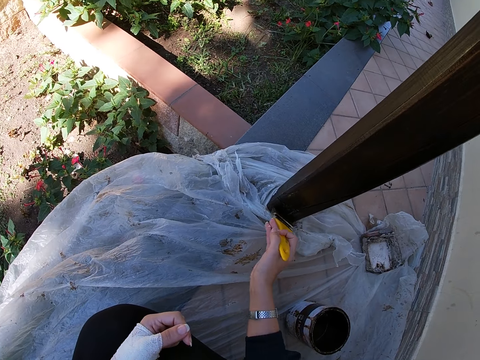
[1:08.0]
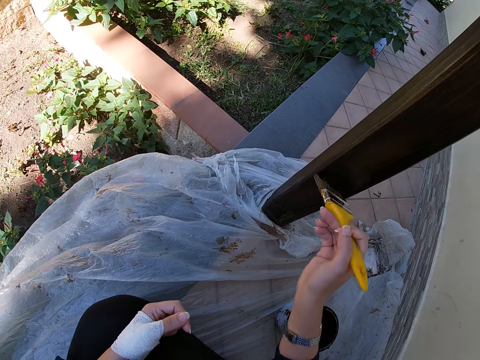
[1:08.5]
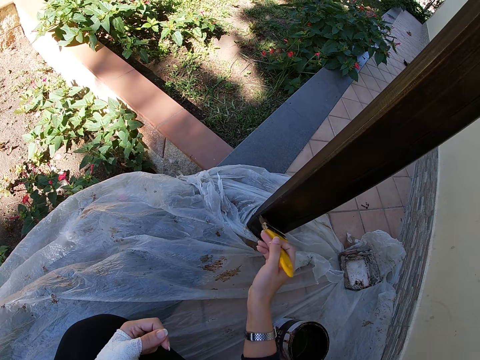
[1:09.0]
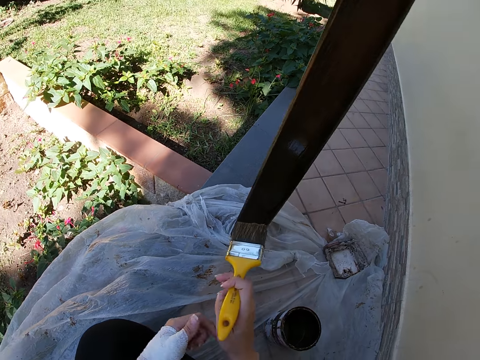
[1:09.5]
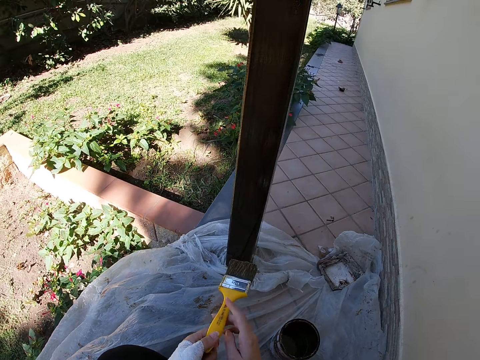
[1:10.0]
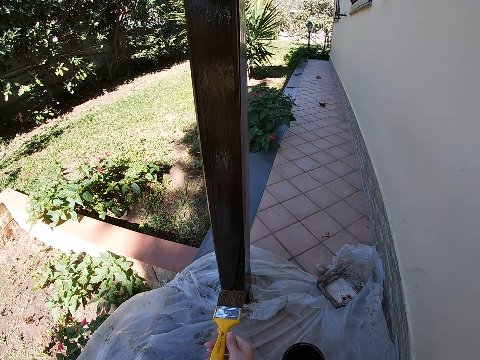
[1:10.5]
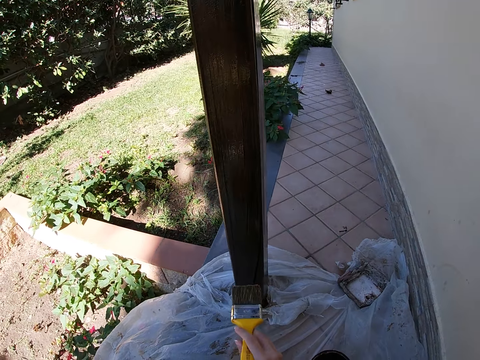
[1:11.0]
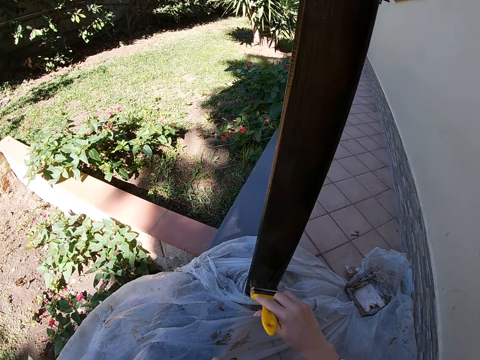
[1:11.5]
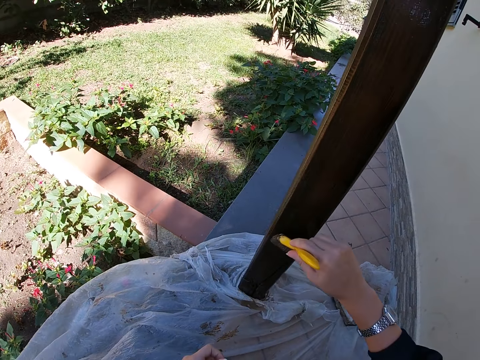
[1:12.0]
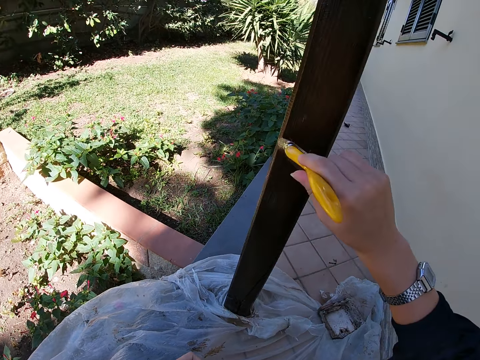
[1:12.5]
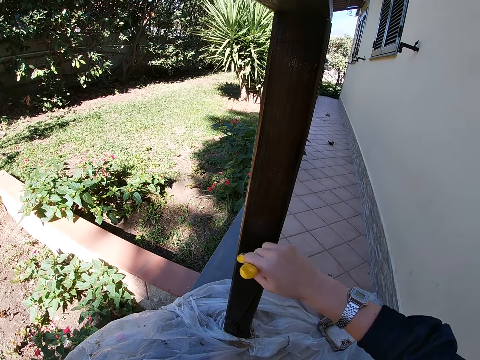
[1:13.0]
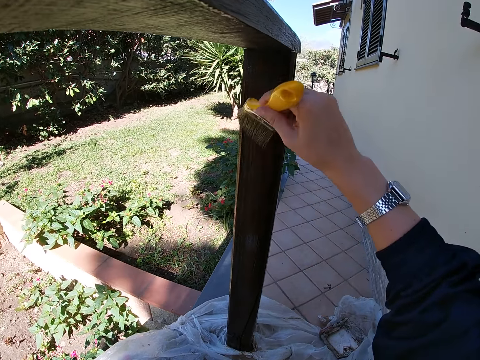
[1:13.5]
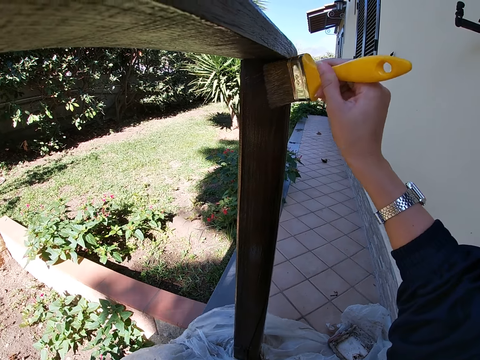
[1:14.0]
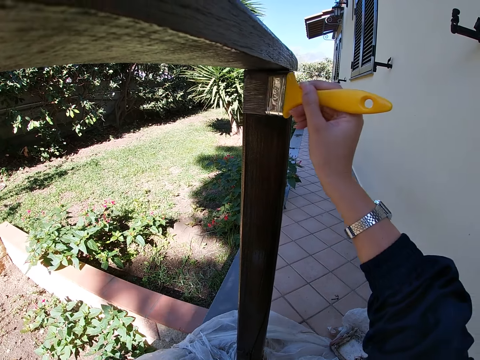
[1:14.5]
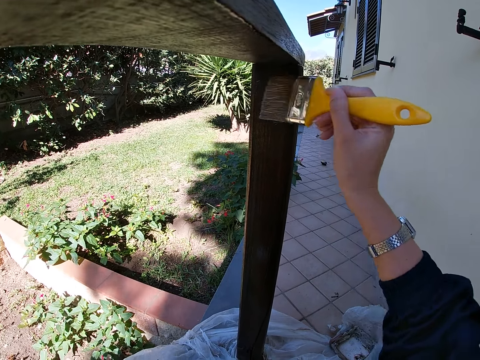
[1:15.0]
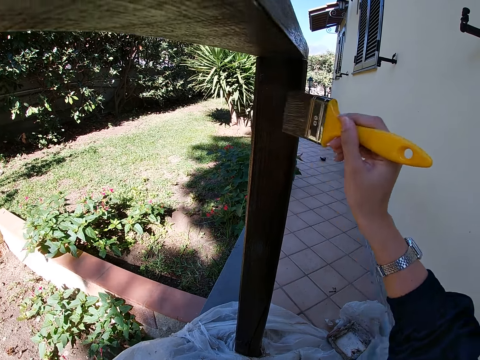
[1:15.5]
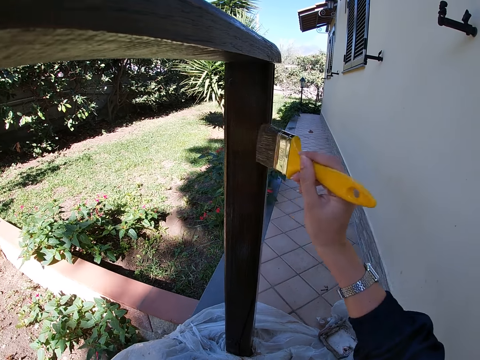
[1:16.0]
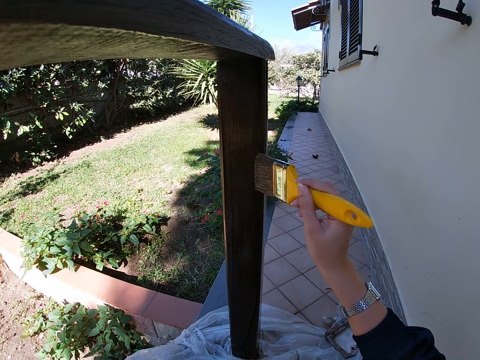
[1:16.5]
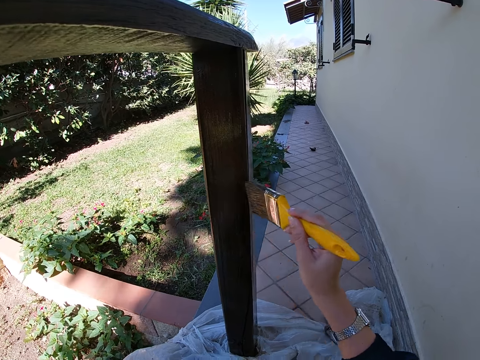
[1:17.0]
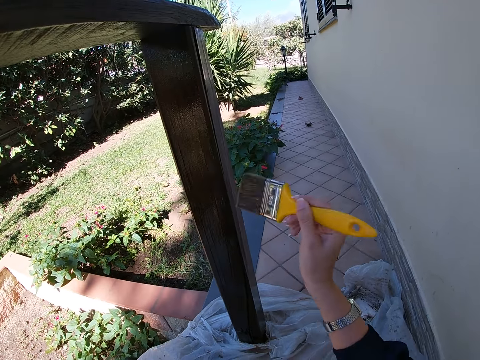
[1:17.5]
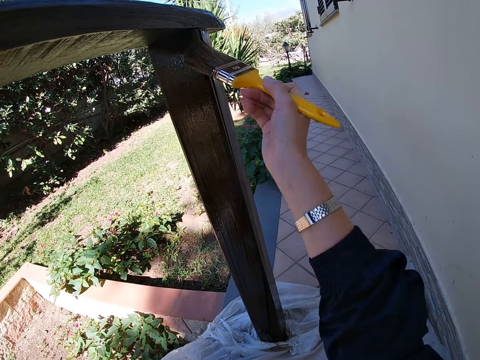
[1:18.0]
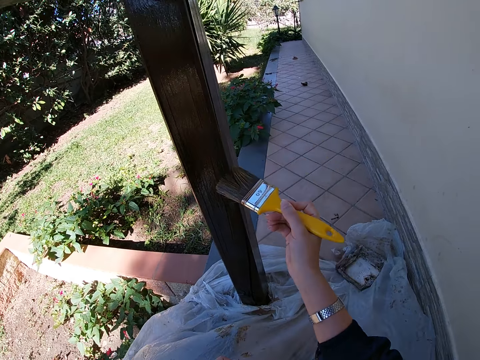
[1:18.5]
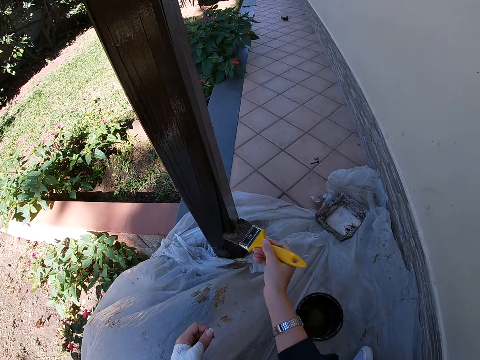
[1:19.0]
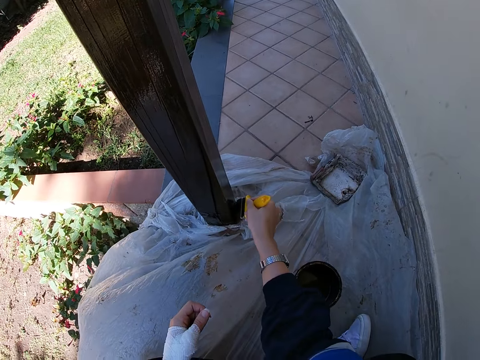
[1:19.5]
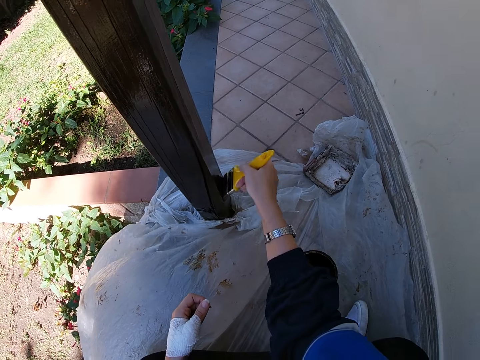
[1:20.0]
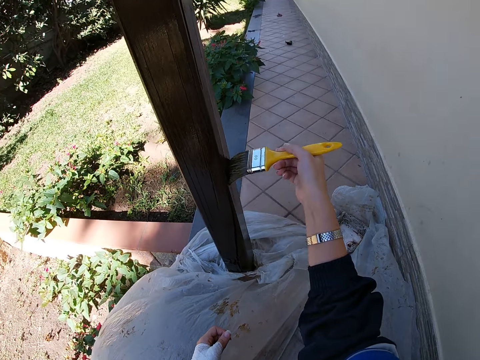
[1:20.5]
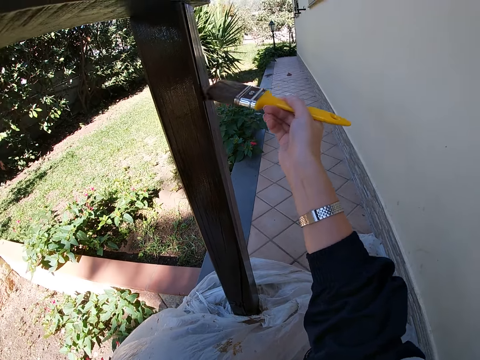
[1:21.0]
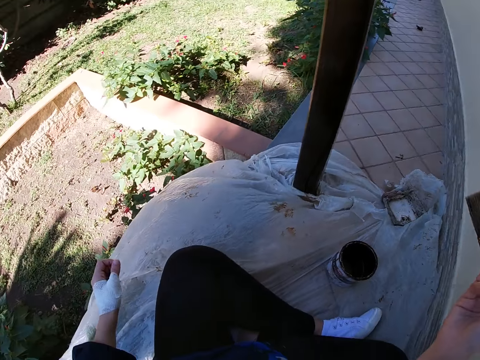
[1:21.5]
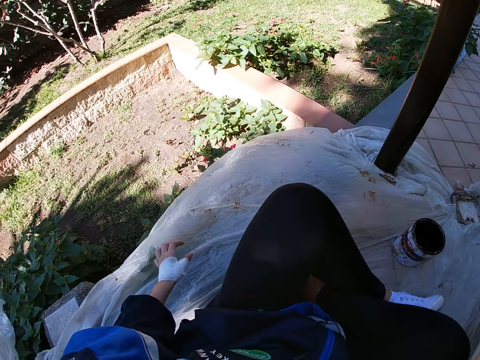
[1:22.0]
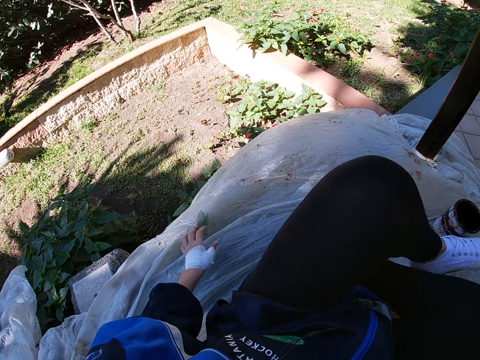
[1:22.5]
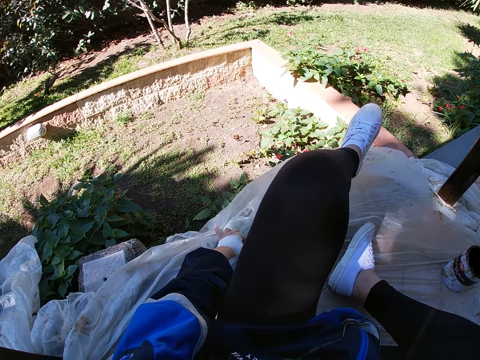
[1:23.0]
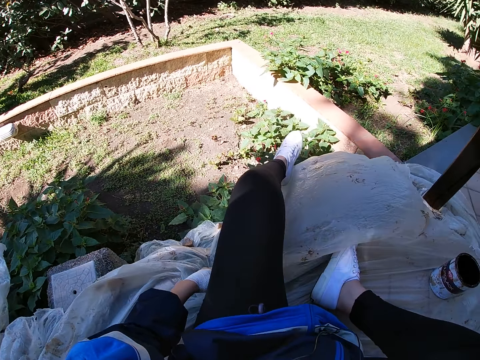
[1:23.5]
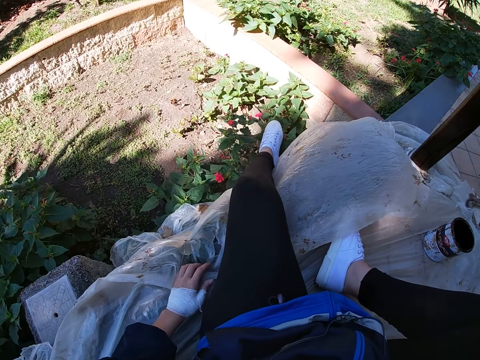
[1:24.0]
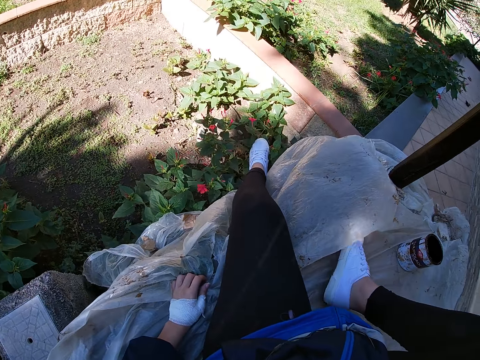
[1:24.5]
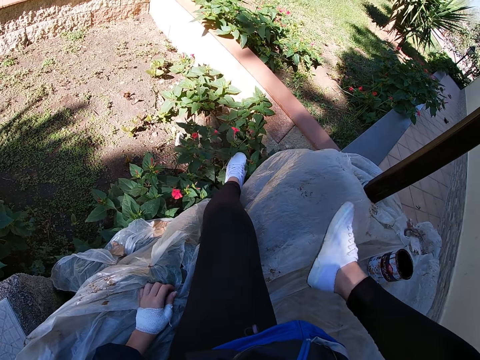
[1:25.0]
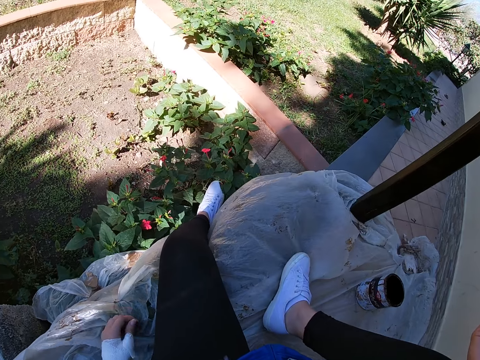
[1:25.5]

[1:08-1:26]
The camera wearer transfers the paint brush from her right hand to her left hand. She transfers the paint brush from her left hand to her right hand. She paints the wood with the paint brush. She stops painting the balcony. She pulls the polythene paper. She adjusts her legs.

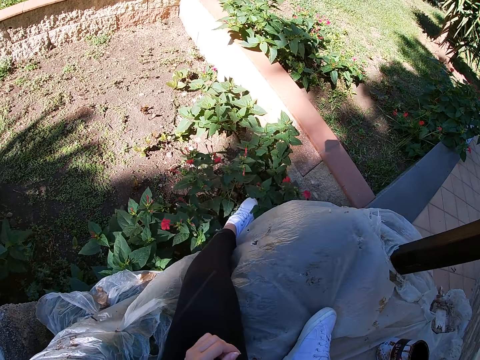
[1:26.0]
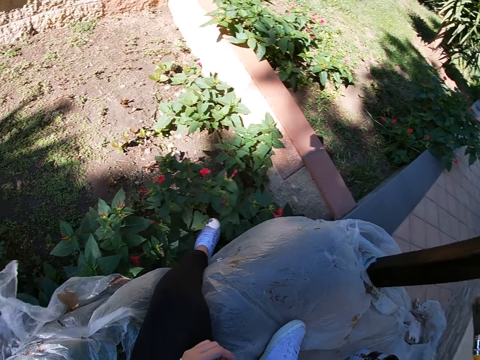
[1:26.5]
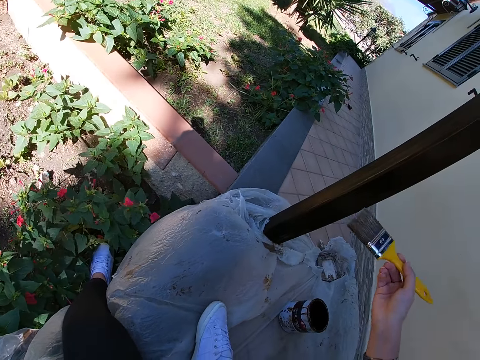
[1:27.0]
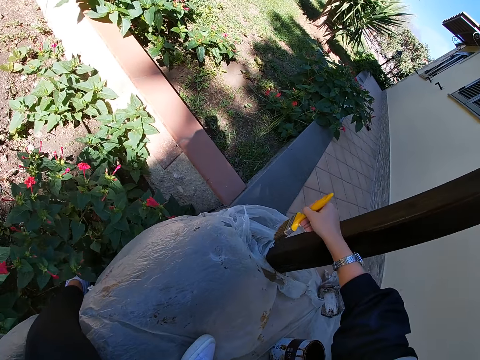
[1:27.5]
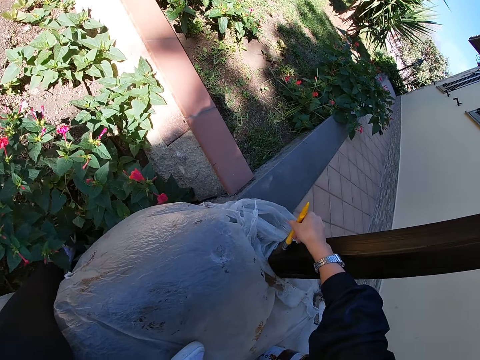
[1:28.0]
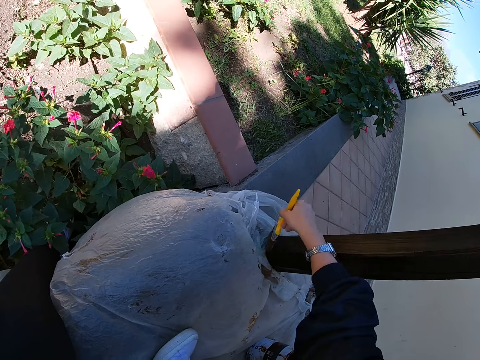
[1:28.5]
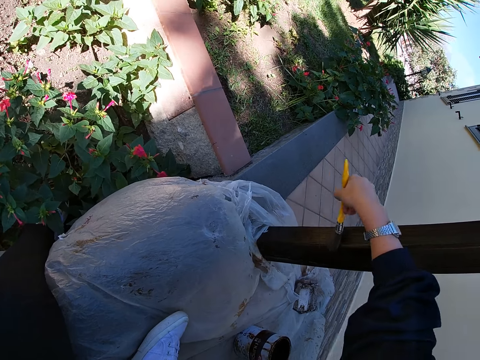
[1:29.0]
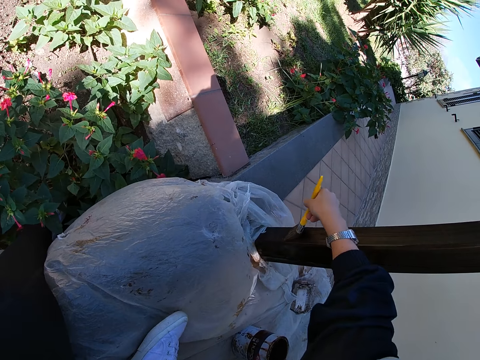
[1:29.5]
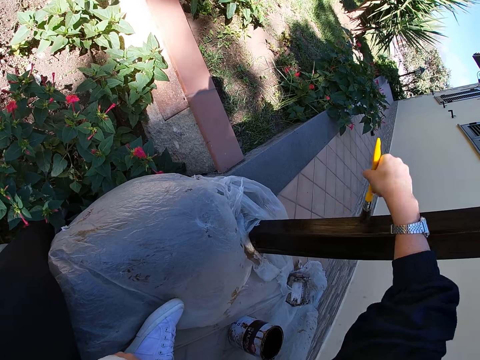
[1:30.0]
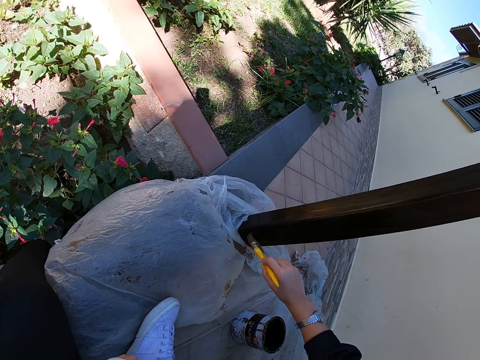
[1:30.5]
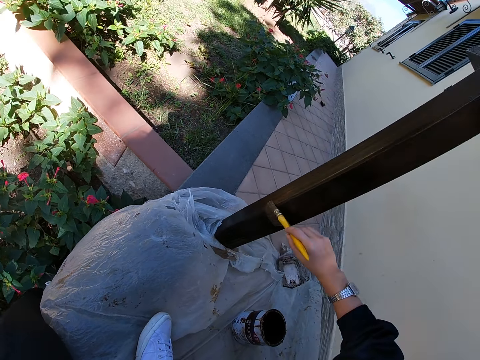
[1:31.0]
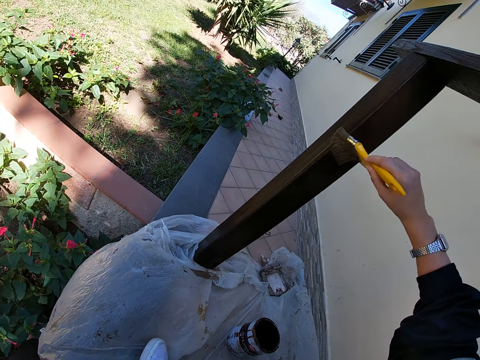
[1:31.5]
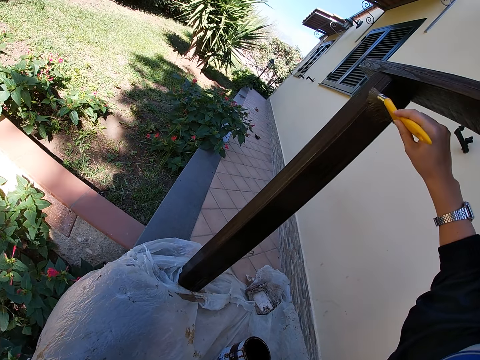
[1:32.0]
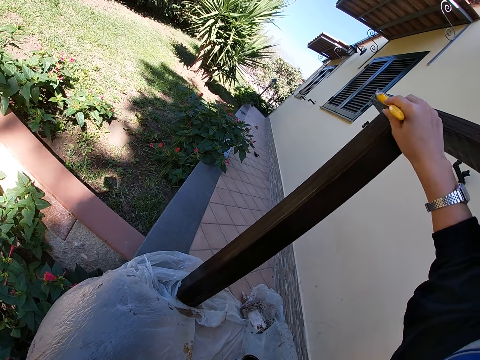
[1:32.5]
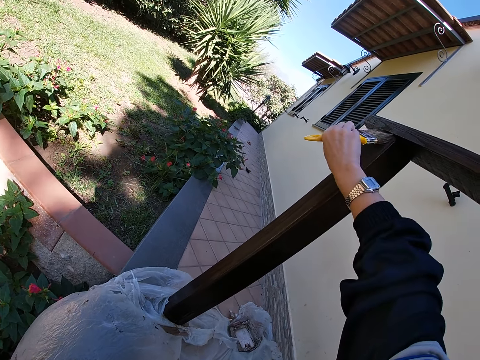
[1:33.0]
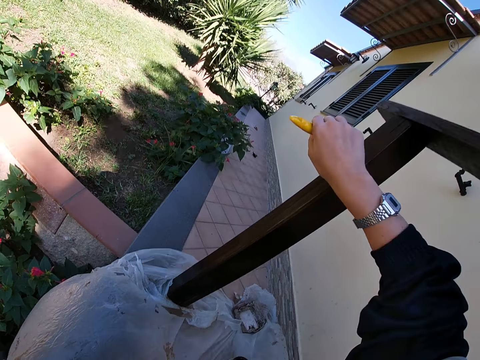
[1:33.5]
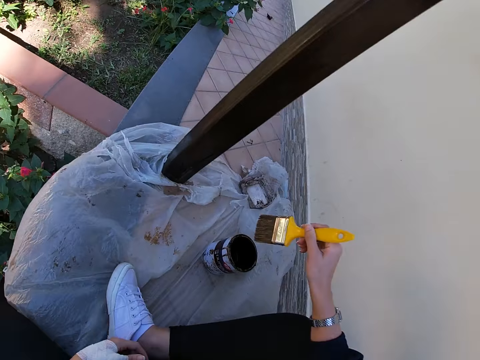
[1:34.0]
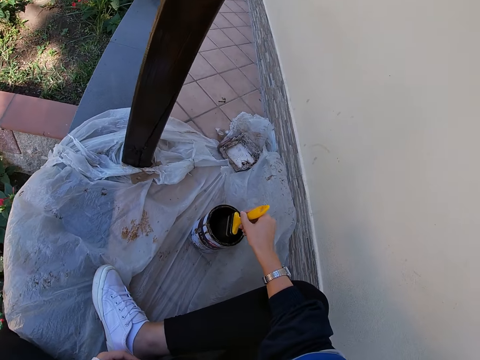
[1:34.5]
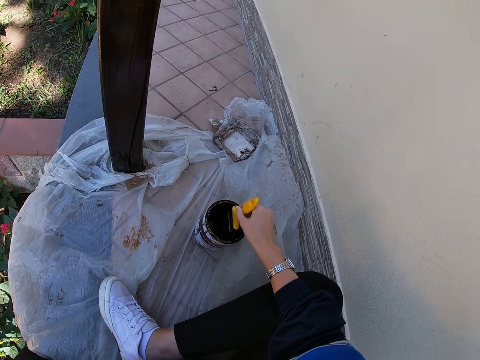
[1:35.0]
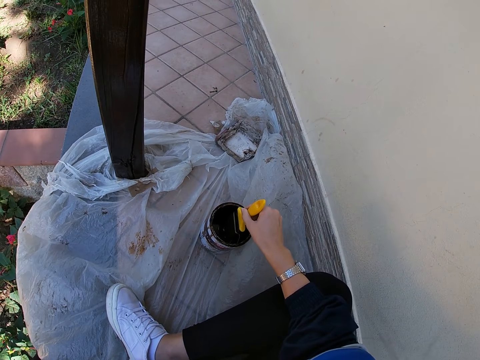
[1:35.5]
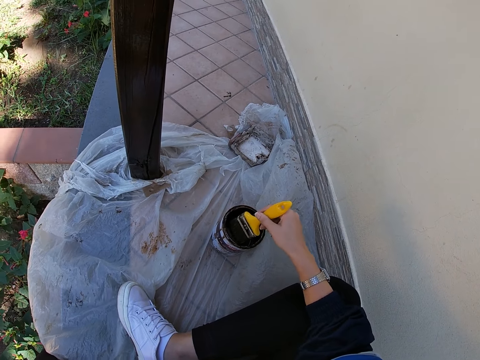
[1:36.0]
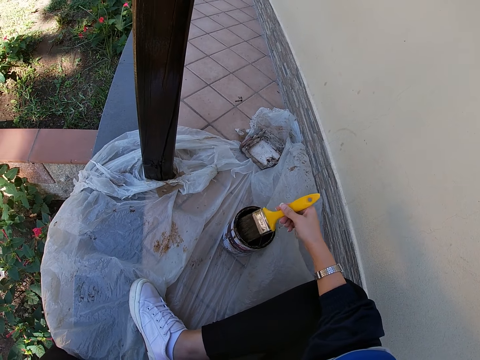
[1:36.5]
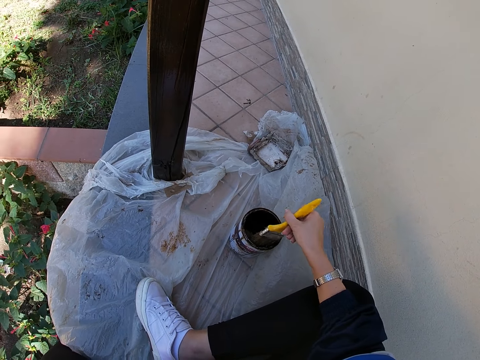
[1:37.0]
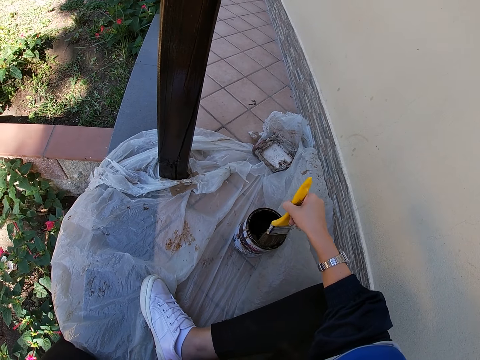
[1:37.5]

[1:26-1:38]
The camera wearer paints the balcony with the paint brush. They take some paint from the paint can with the paint brush. They wipe excess paint on the paint tin.
